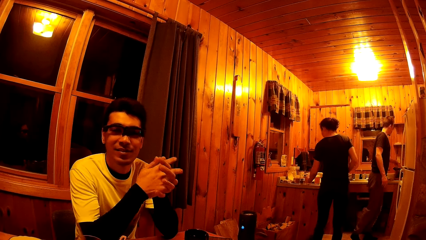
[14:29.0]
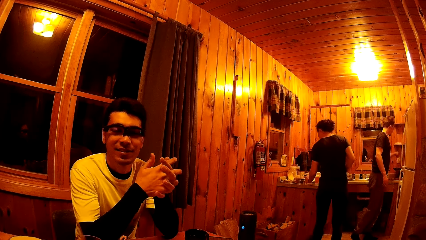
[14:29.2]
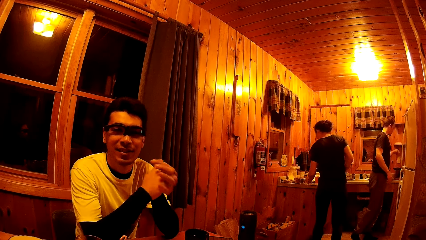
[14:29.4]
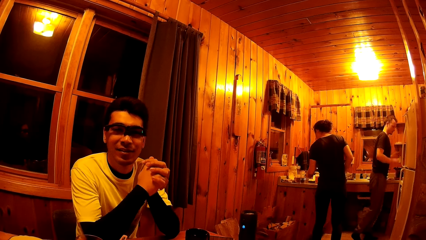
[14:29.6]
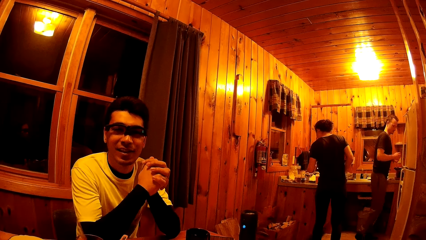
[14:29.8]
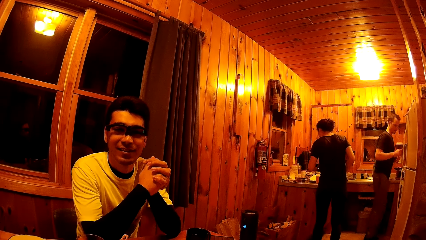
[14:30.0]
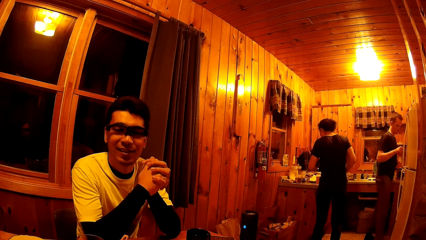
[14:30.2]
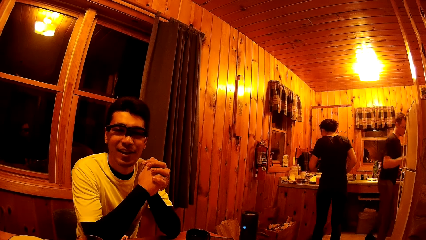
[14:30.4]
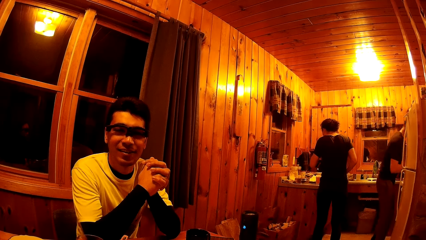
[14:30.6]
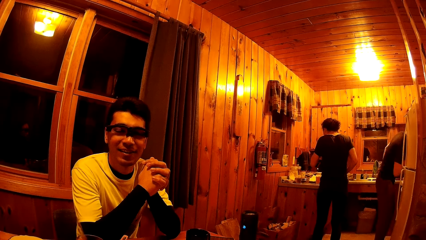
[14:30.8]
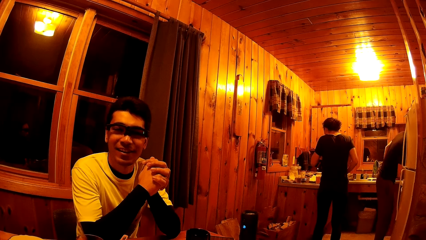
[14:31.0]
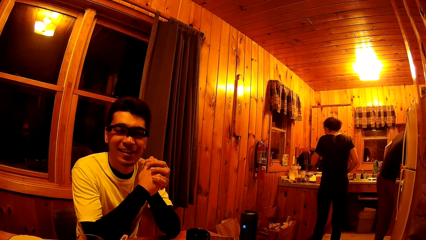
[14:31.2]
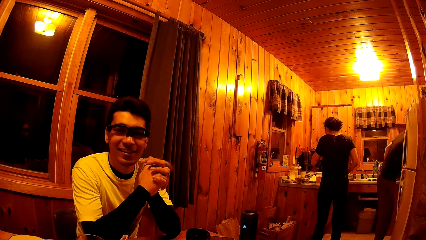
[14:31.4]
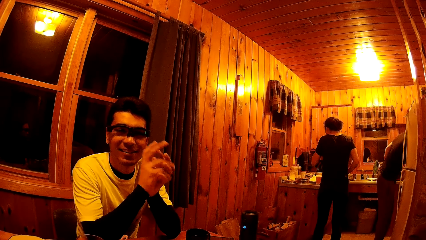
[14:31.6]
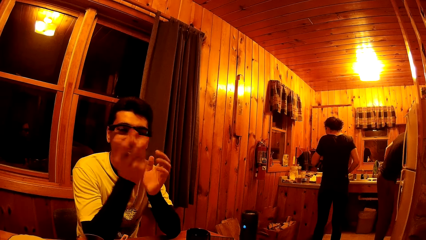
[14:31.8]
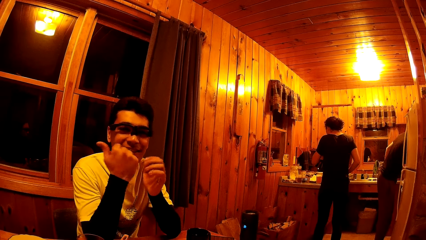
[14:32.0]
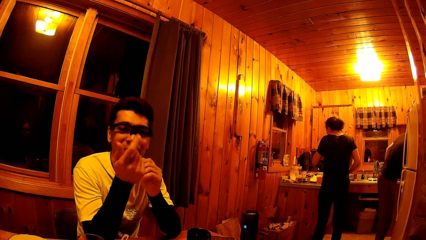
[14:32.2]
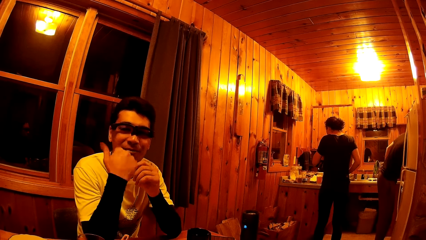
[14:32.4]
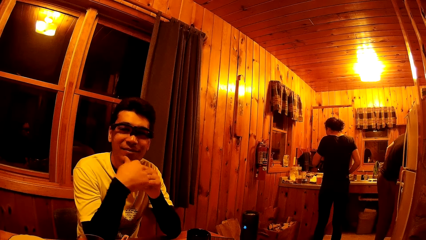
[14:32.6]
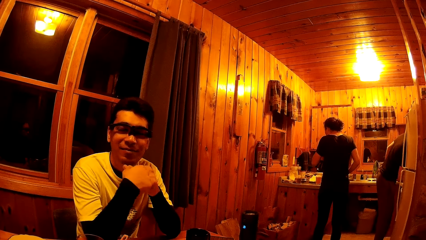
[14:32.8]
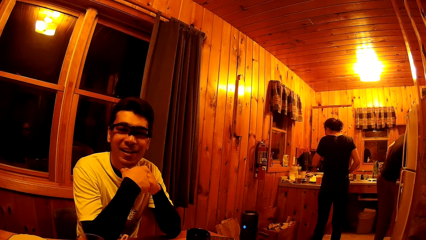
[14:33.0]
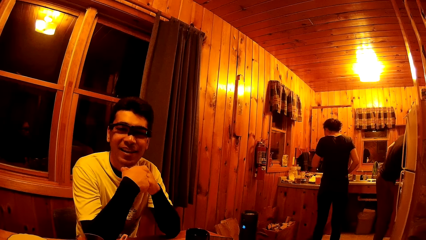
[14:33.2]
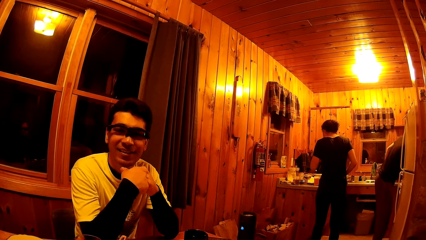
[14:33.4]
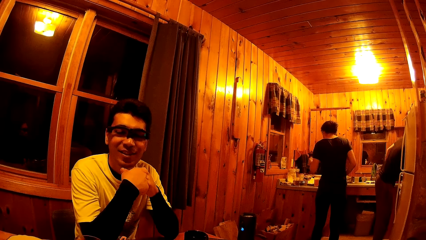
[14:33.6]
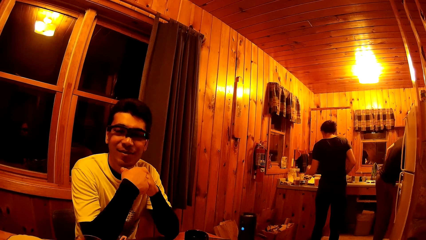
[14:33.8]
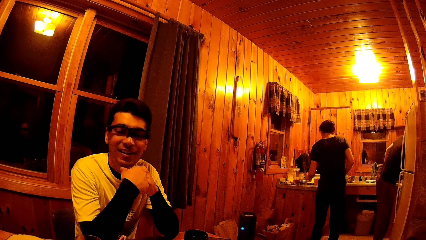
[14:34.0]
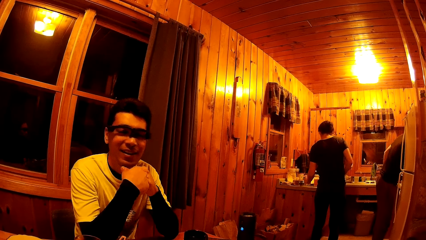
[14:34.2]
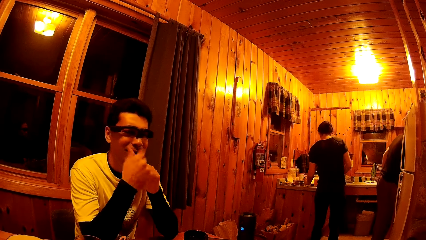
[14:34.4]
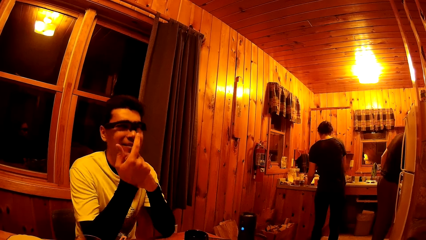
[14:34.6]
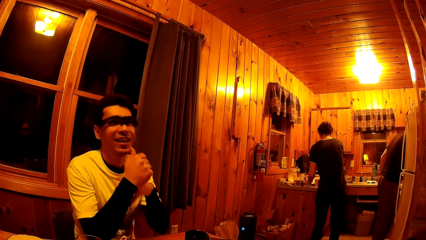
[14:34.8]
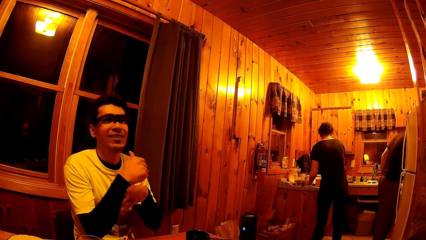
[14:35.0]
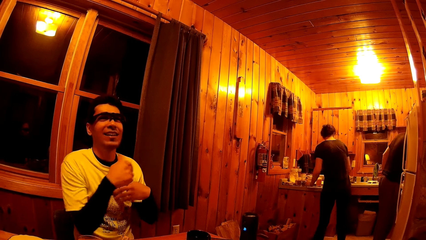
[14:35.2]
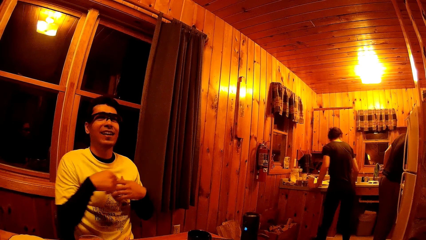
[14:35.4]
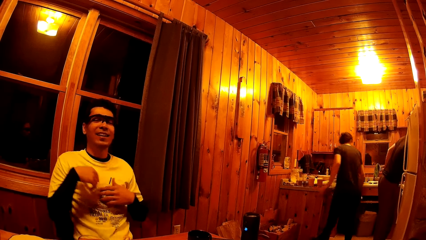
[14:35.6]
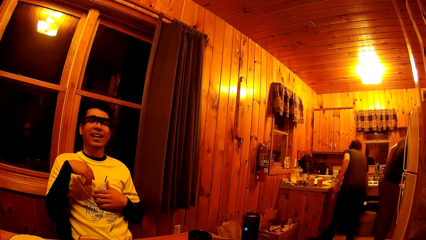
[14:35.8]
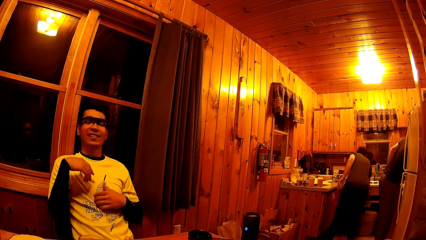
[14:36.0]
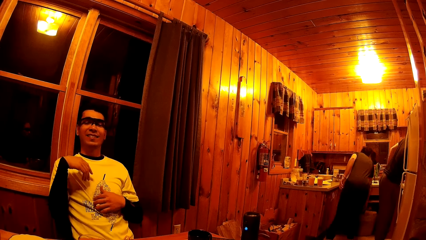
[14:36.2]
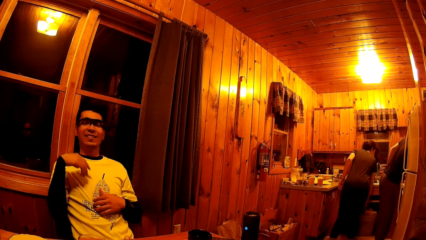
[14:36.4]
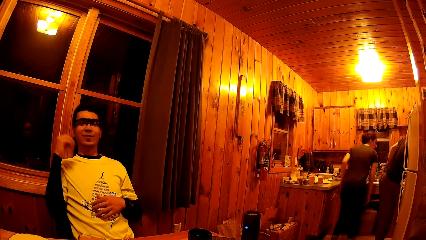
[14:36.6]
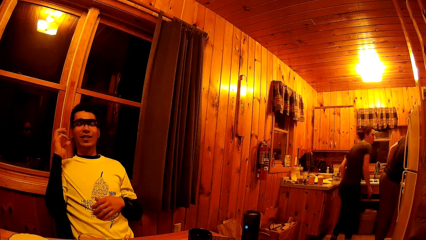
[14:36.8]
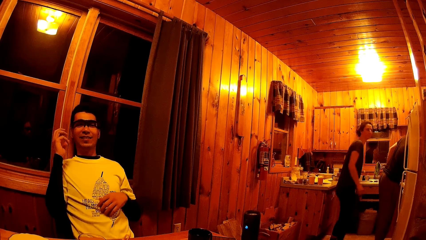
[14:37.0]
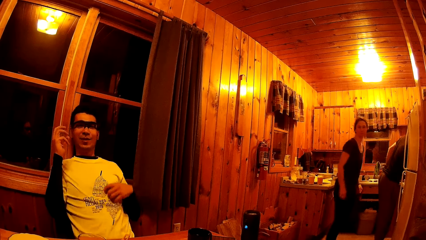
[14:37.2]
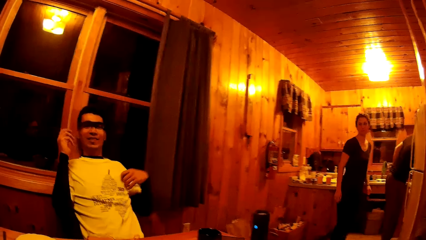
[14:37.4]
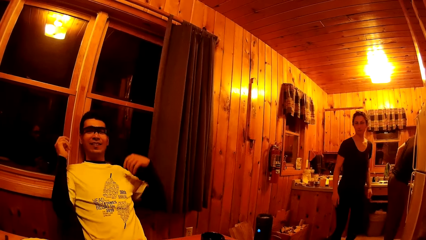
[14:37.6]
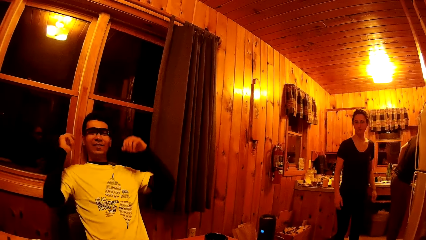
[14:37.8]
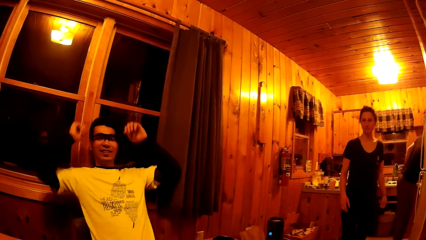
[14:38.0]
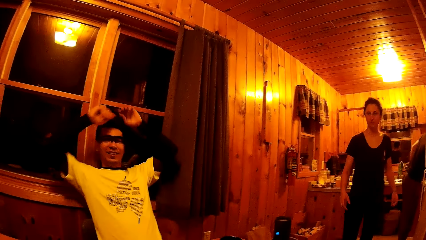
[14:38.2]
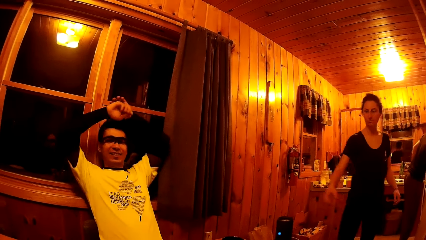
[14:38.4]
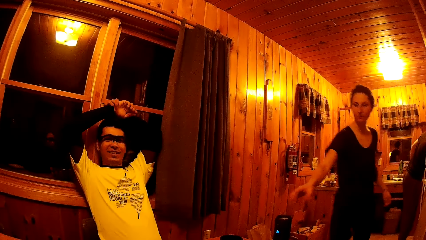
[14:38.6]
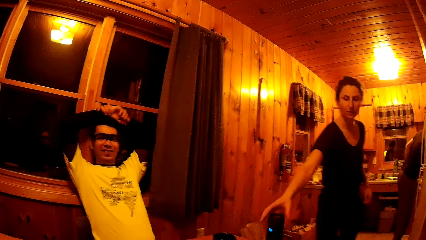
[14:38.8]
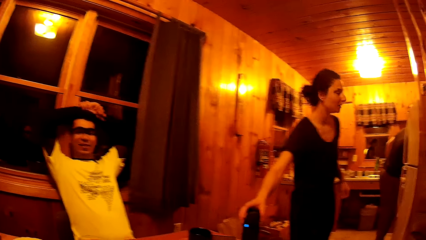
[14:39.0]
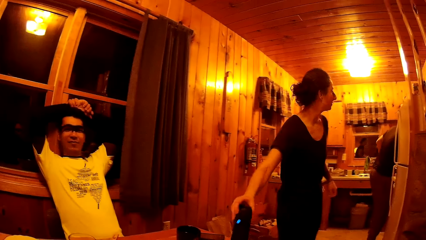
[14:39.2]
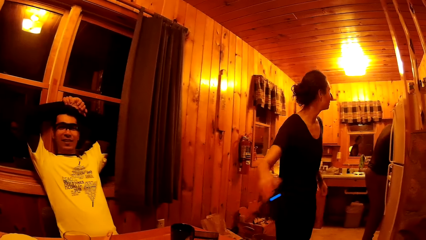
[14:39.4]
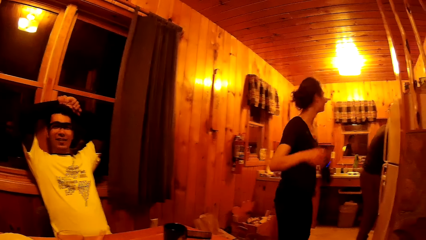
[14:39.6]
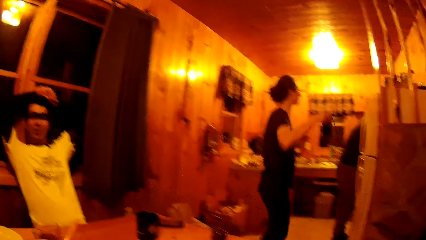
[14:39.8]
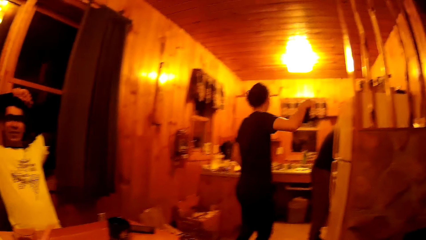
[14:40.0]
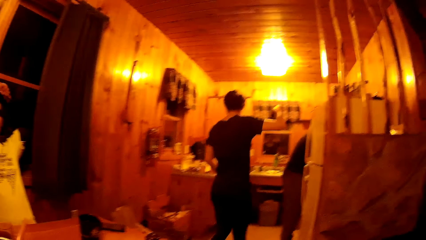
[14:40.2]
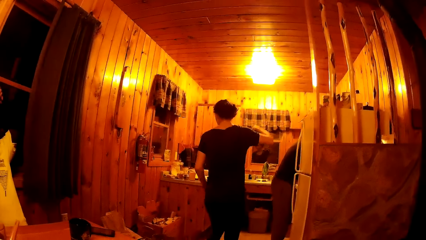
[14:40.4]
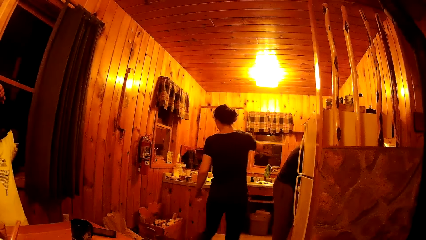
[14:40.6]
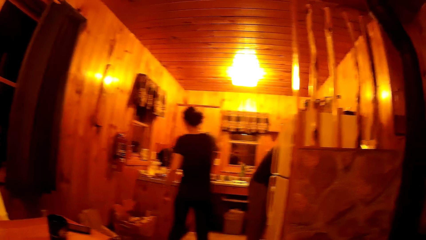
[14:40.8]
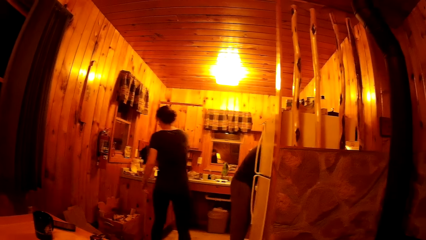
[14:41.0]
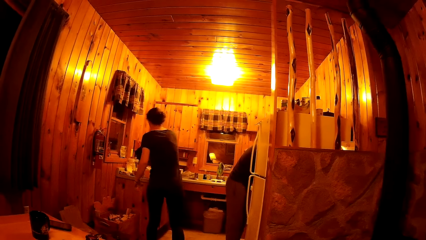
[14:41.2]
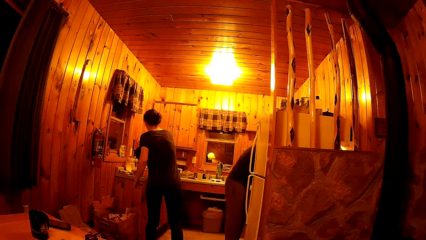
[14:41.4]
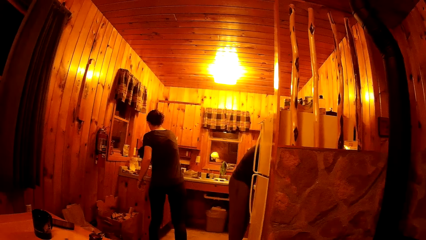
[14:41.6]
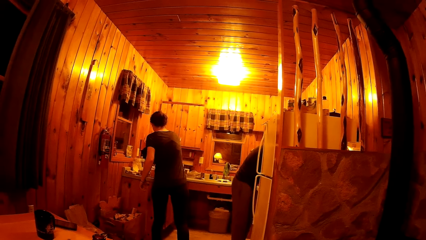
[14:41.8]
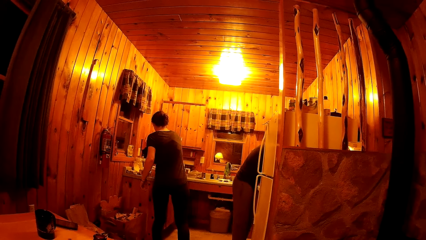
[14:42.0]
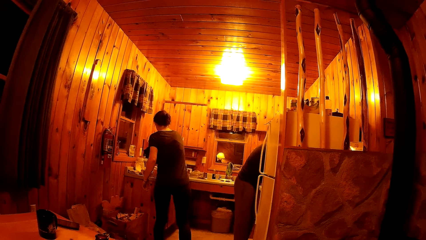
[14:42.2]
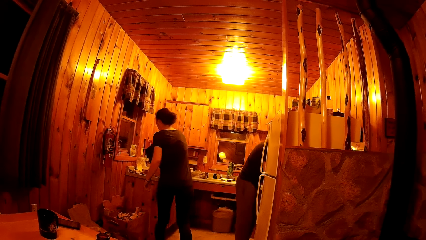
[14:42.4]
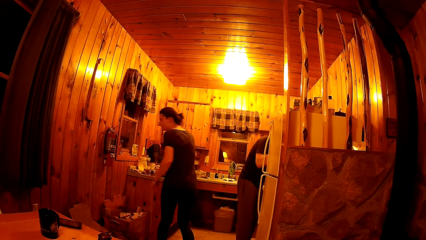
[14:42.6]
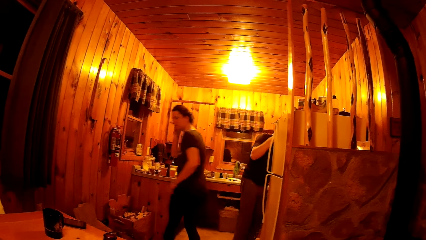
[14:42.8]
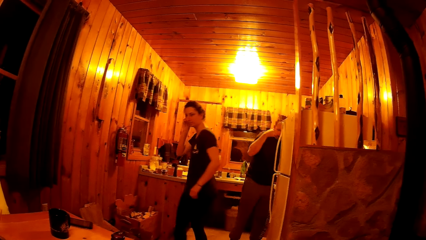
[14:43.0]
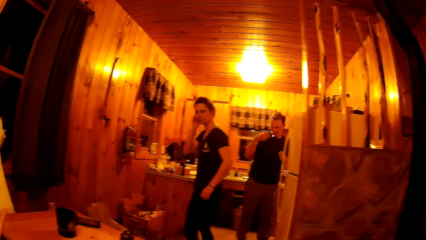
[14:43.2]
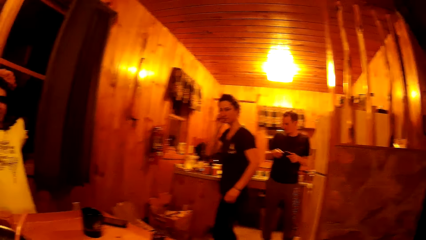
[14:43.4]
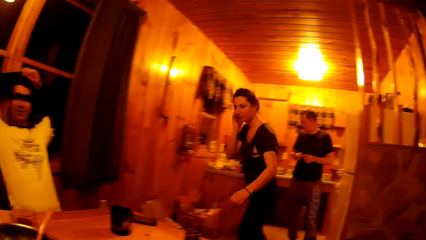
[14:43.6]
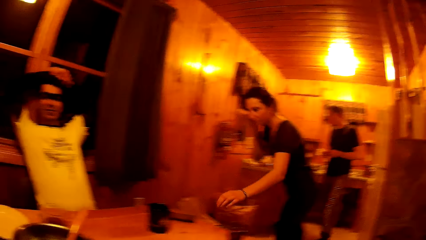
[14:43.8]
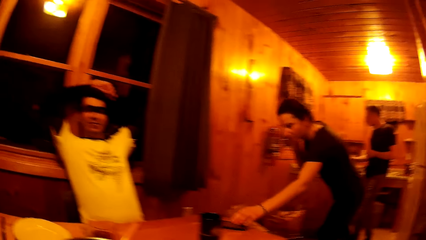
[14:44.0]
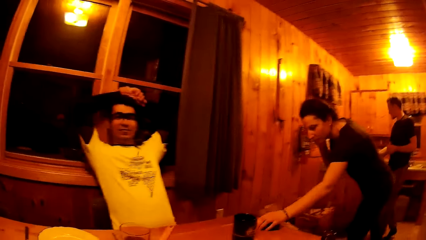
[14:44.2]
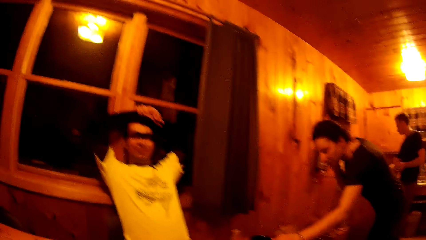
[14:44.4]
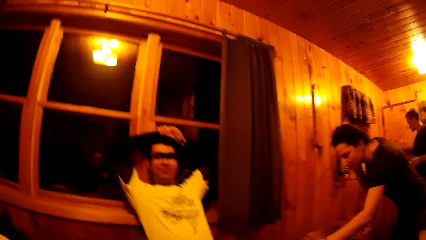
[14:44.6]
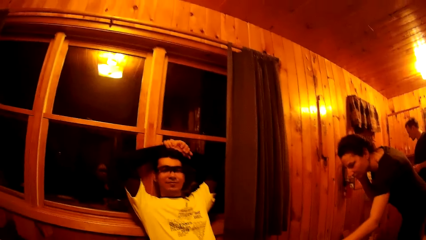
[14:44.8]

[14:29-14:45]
The woman picks a glass cup from the kitchen table with her left hand. The woman drinks from the glass cup in her left hand. The woman drops the glass cup in her left hand on the kitchen table. The man leans his back on a window. The woman drops dirt into a waste bin by the kitchen table with her right hand. The woman walks towards the living room. The man puts both hands on his head. The woman takes a music box on the table with her right hand. The woman places the music box on the kitchen table. The woman presses the phone on the table.
